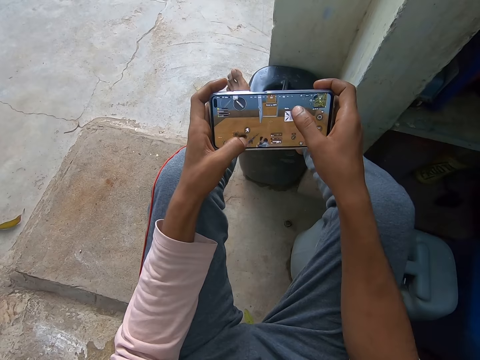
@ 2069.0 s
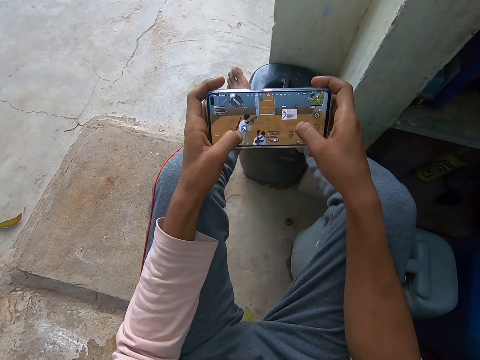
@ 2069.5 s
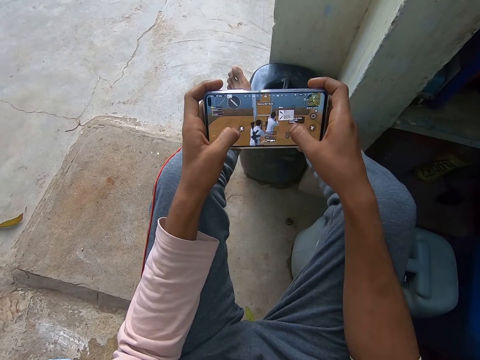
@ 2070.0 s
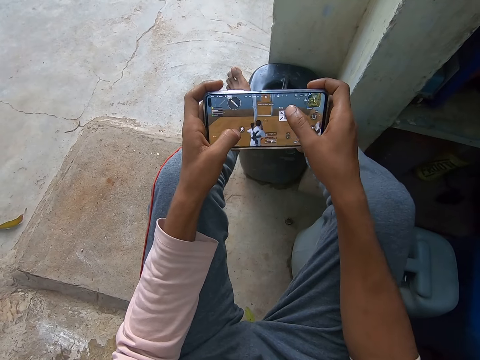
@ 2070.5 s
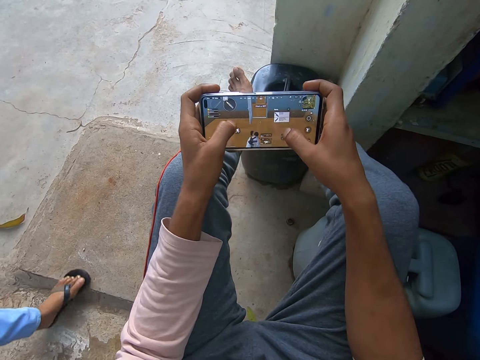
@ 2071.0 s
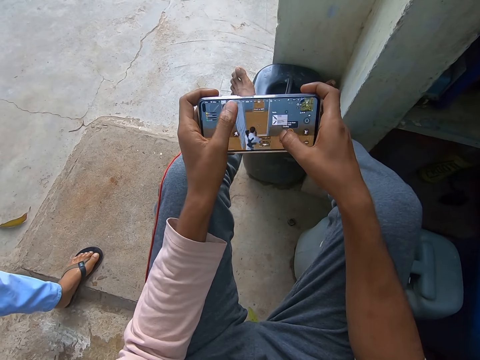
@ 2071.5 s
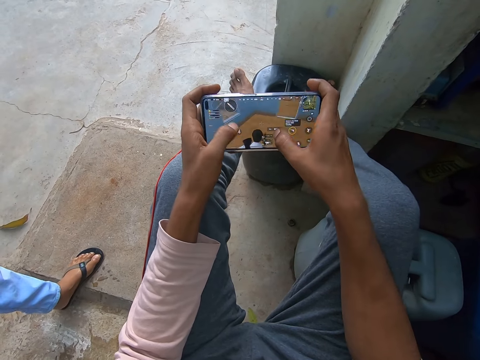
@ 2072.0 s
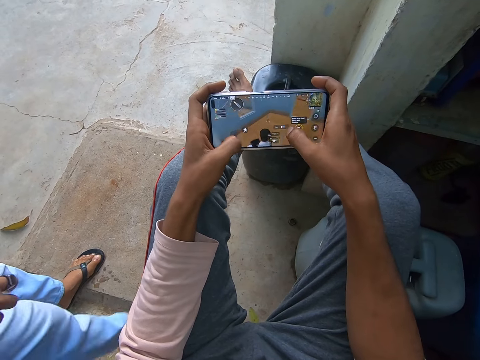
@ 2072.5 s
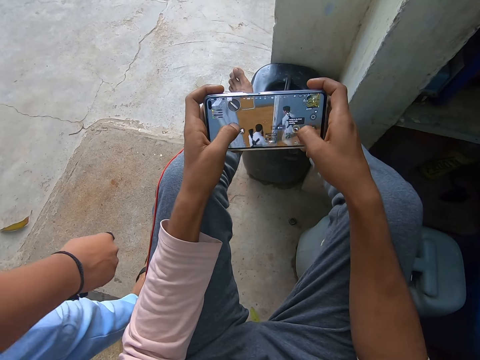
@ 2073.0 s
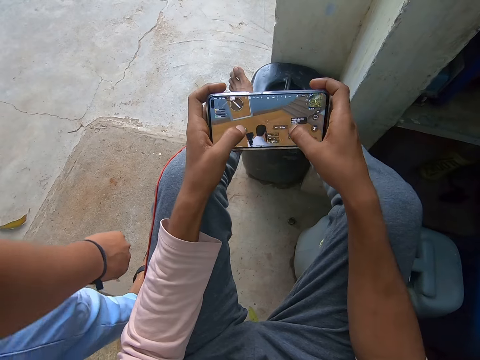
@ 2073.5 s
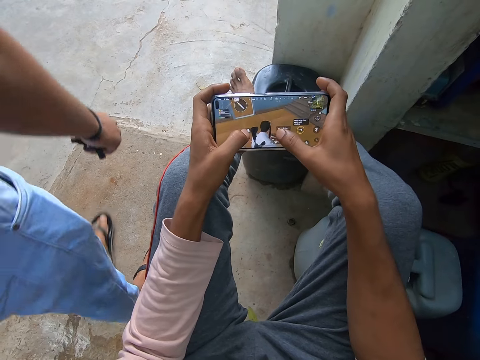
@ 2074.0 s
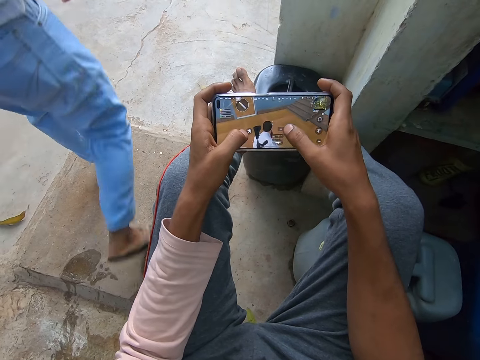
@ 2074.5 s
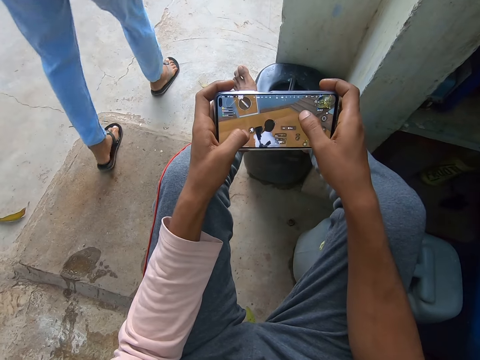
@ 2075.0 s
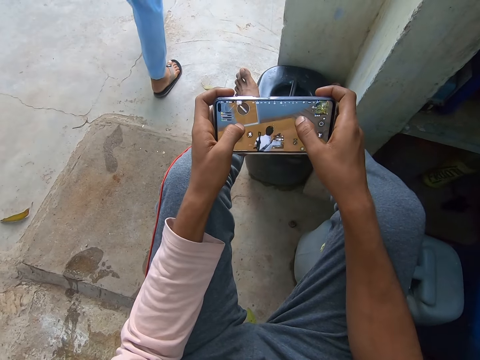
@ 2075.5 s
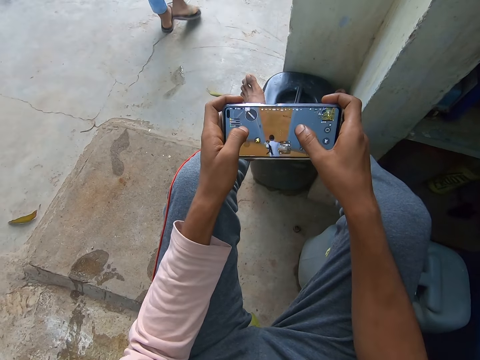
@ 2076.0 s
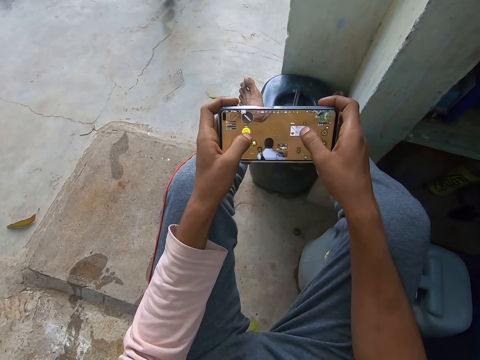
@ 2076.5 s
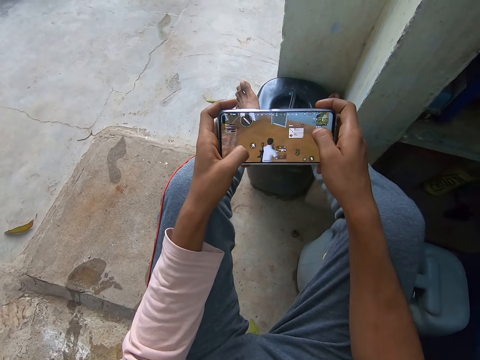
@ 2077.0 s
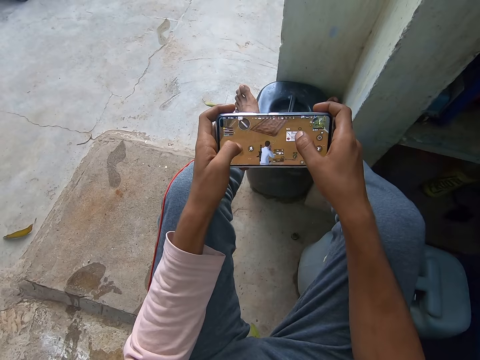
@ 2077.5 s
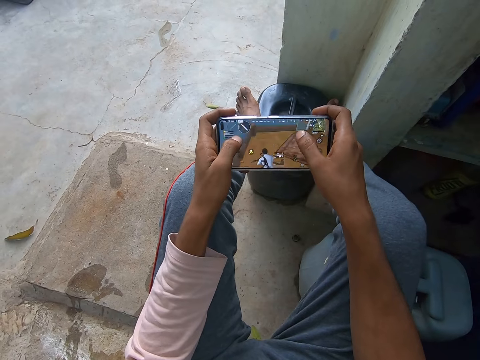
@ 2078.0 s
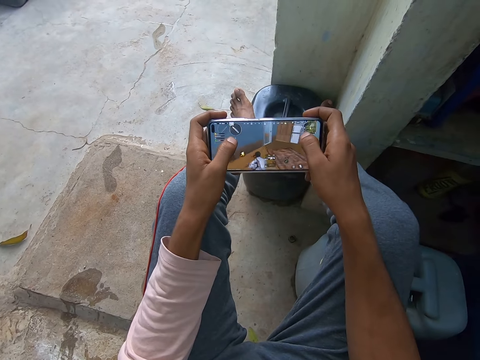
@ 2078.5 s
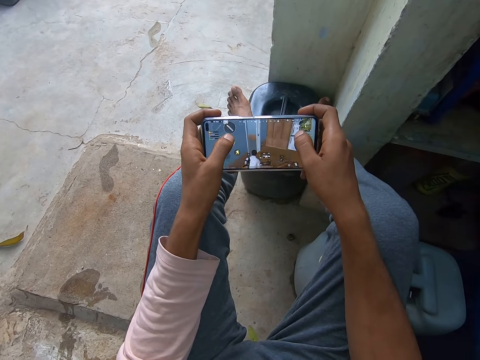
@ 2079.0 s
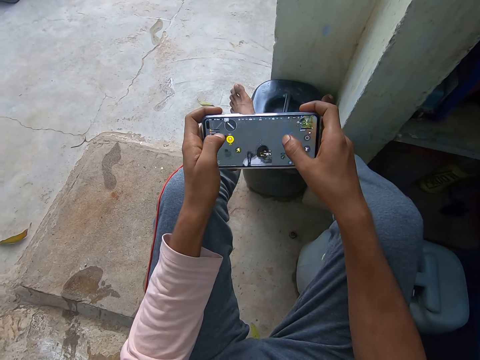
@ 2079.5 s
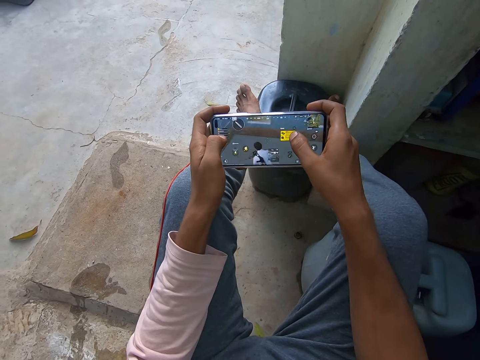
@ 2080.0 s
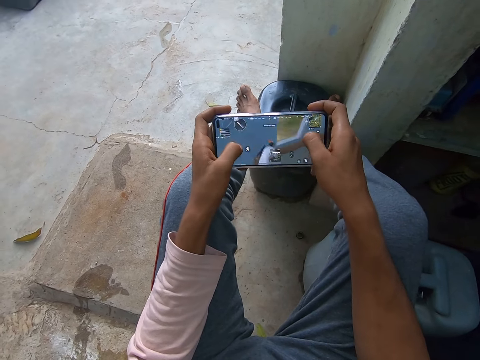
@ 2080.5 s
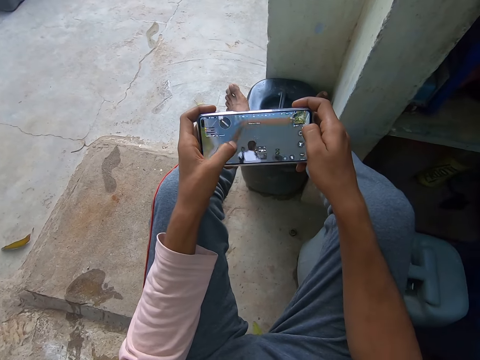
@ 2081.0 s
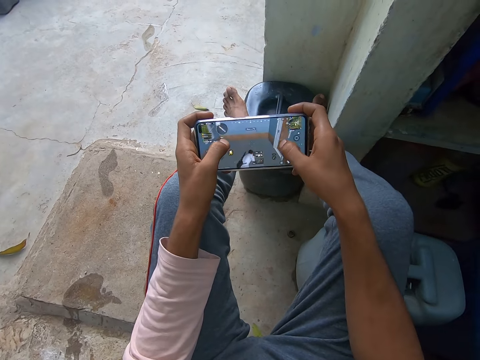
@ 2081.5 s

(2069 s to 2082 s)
A man walks away. The camera wearer continues to play a game with his phone.

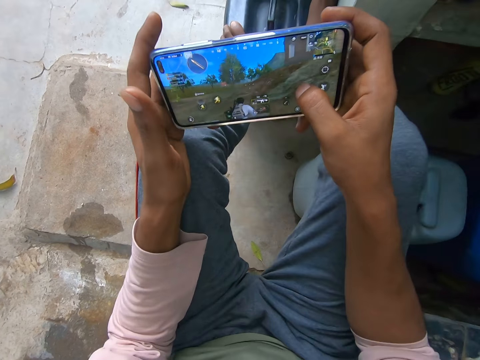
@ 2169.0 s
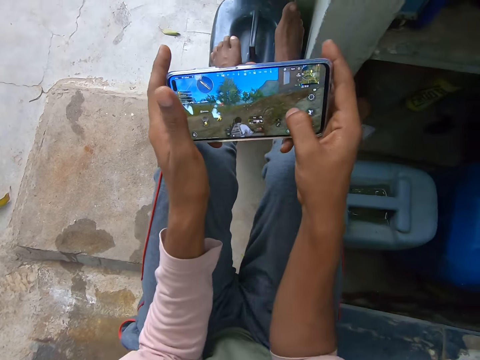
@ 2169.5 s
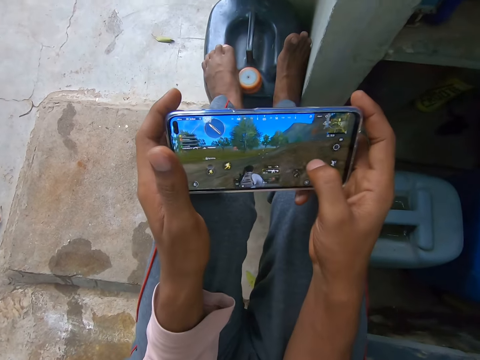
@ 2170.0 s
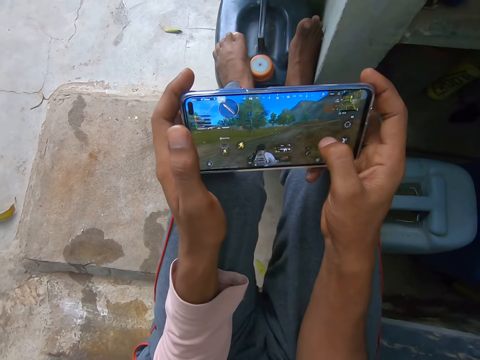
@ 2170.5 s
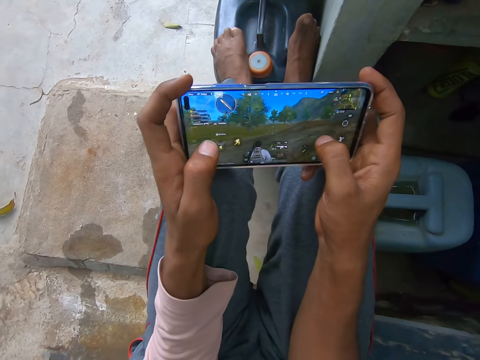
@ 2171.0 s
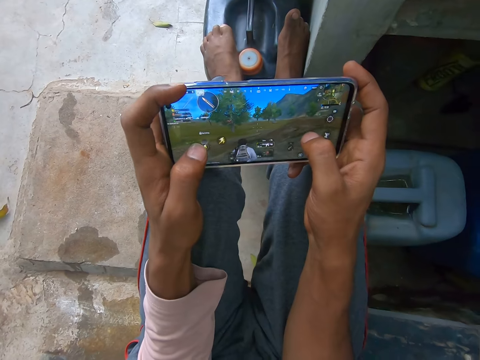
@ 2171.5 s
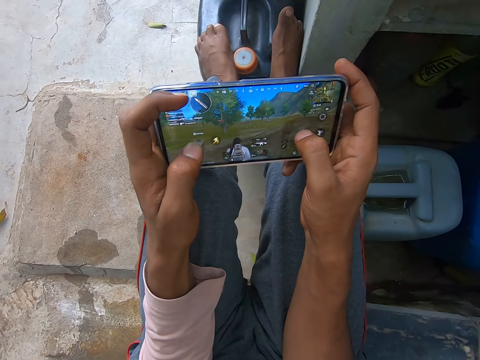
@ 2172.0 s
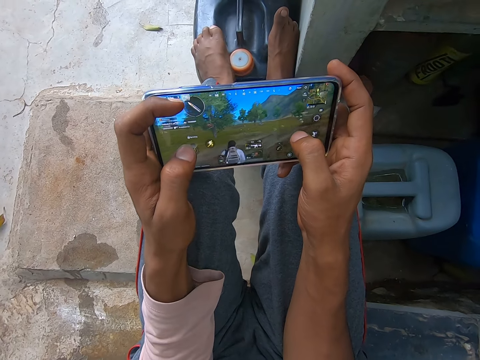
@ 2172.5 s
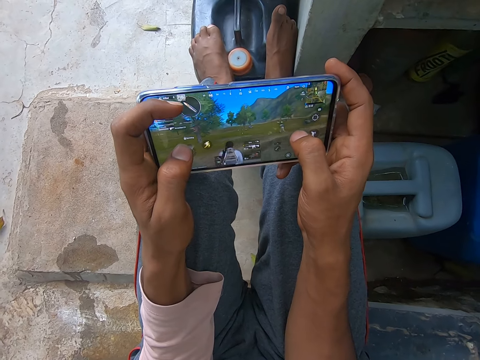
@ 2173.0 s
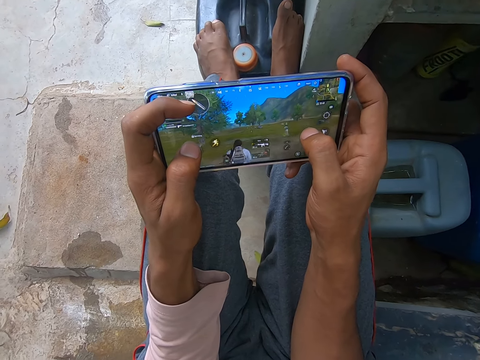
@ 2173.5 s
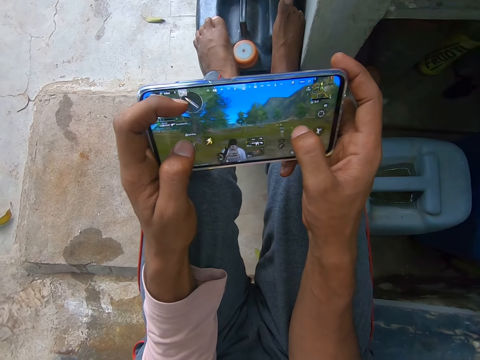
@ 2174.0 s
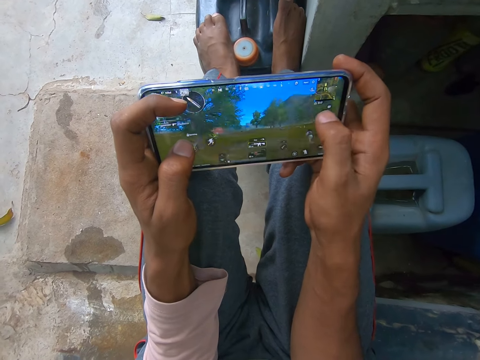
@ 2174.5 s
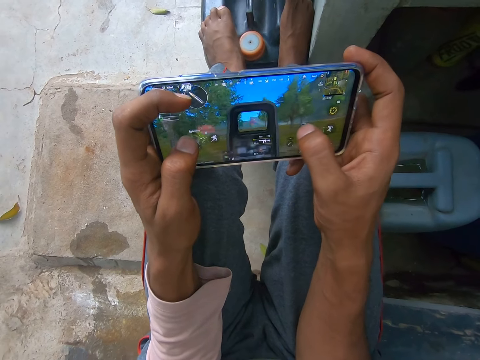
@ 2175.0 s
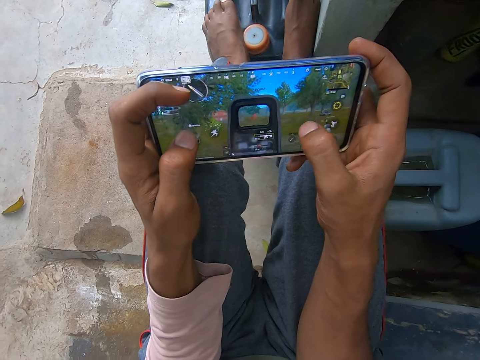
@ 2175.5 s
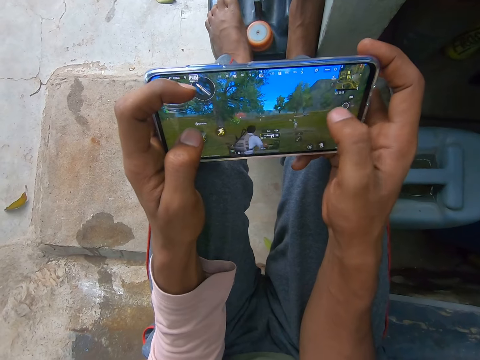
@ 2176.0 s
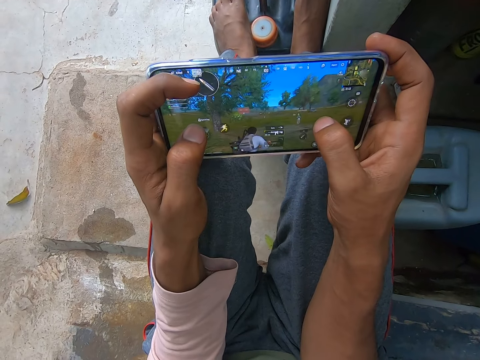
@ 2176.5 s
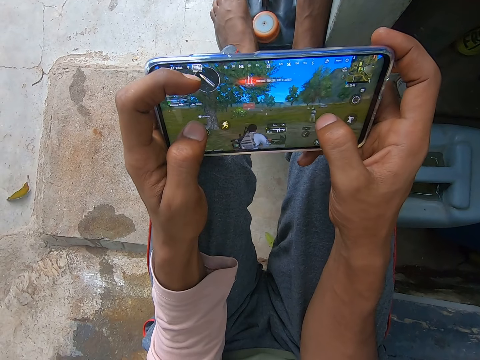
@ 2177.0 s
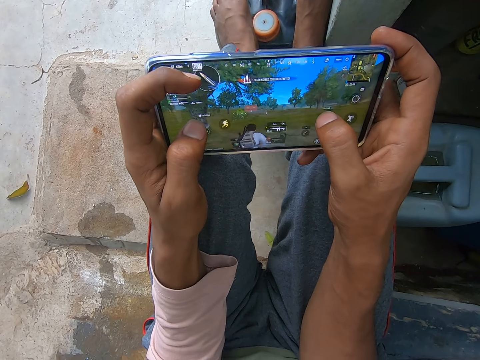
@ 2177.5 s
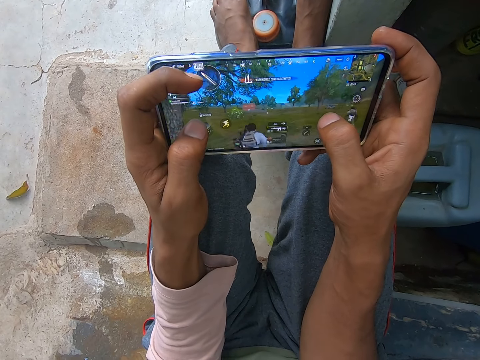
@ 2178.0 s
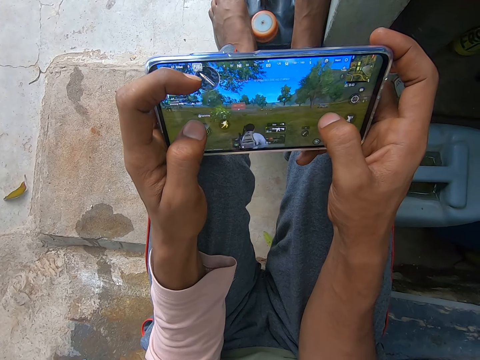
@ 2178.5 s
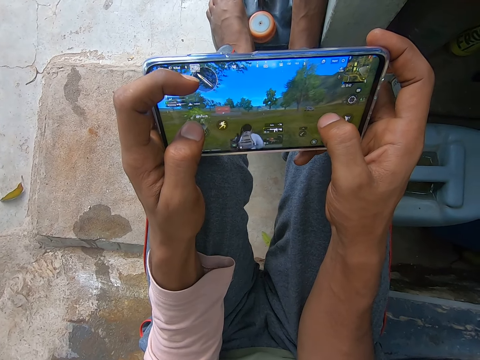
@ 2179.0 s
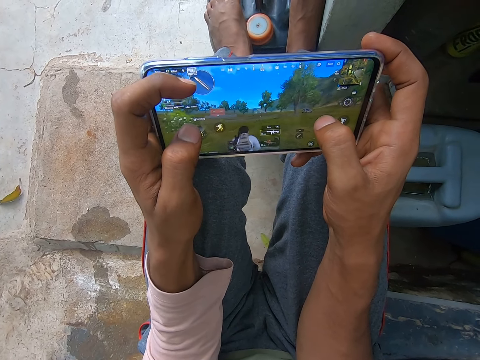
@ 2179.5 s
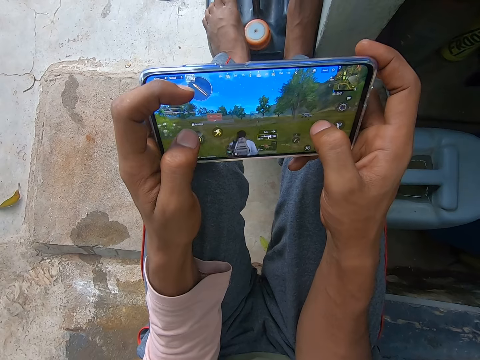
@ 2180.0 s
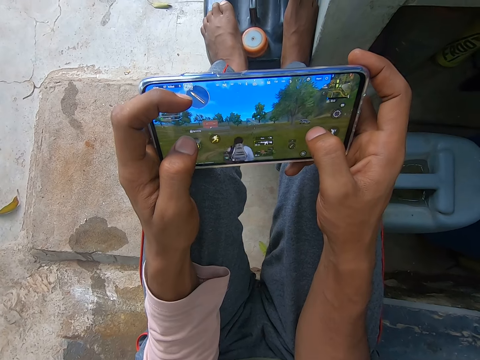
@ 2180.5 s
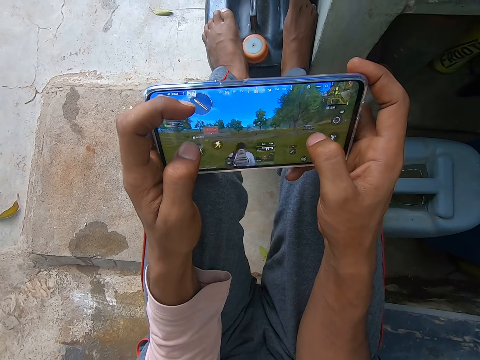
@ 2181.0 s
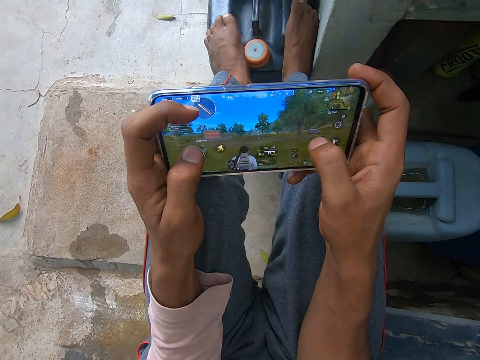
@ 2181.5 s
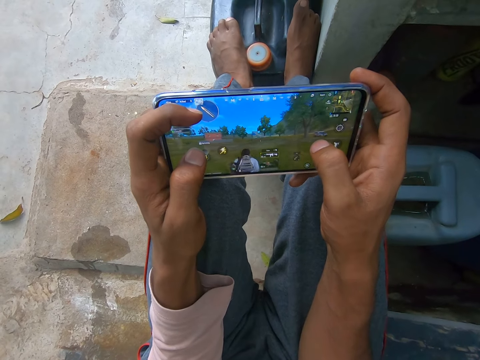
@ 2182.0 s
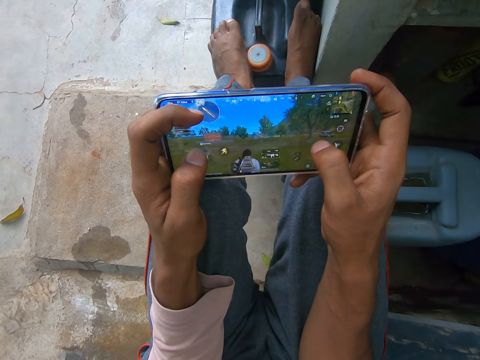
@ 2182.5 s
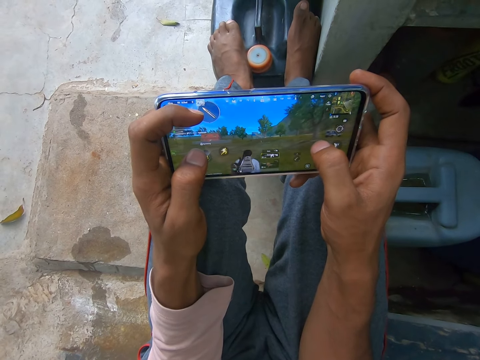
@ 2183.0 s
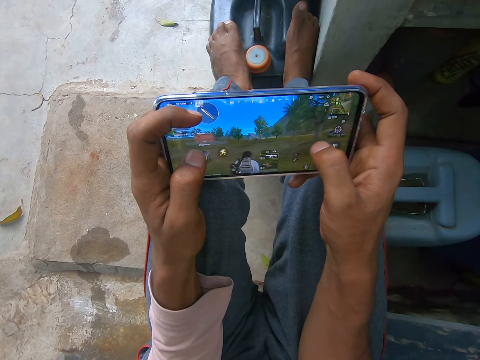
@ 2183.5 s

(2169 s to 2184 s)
The camera wearer continues playing the video game on the mobile phone. He moves his fingers. He taps an icon on the phone's screen. He places his finger on the screen. He taps an icon on the phone's screen. He places his finger on the screen.
